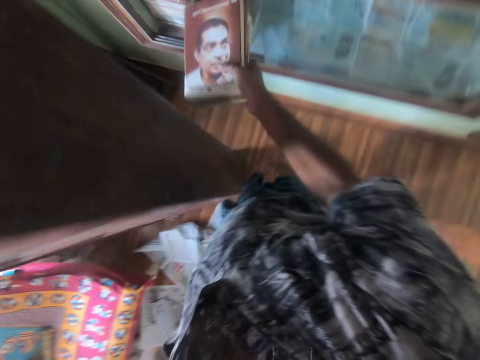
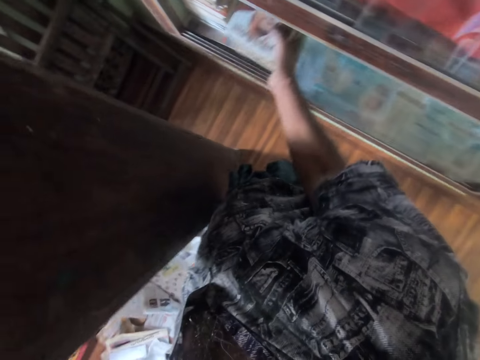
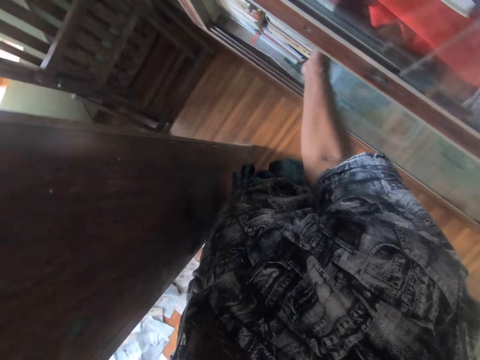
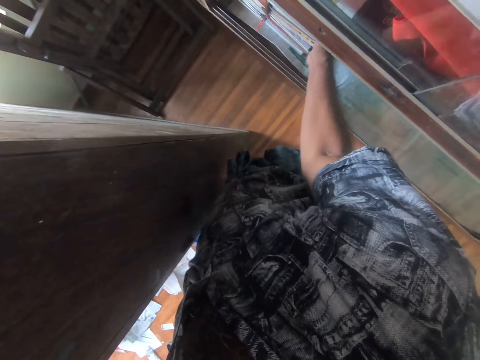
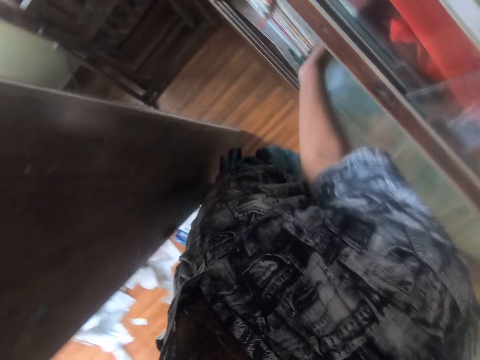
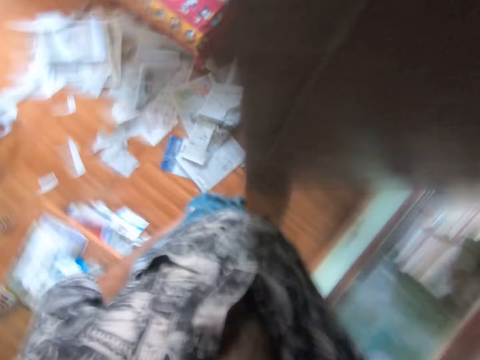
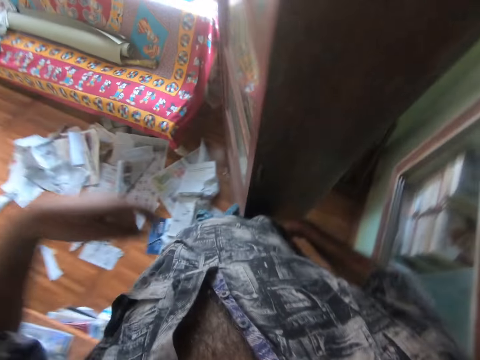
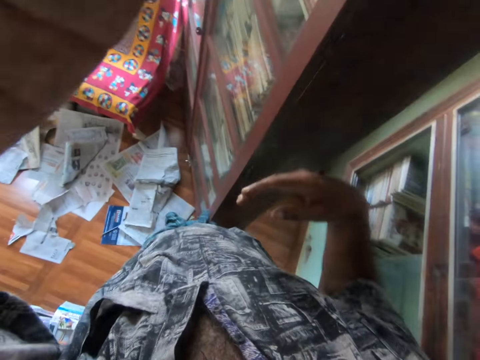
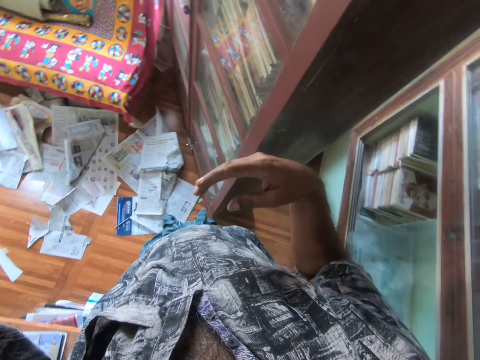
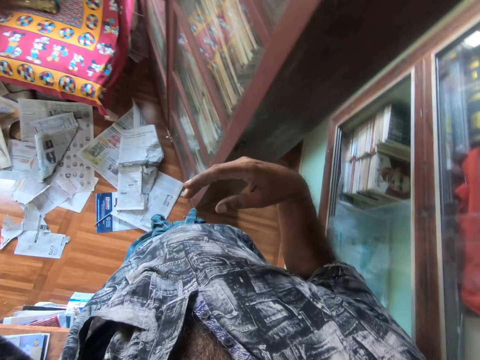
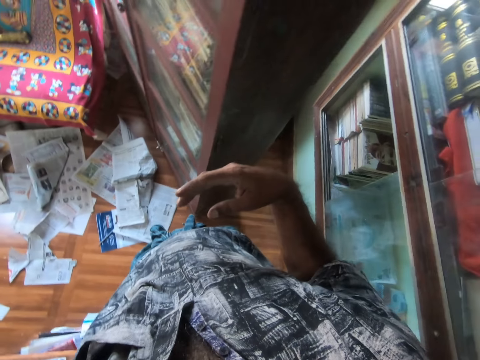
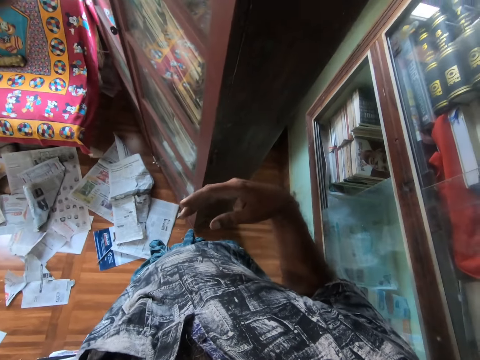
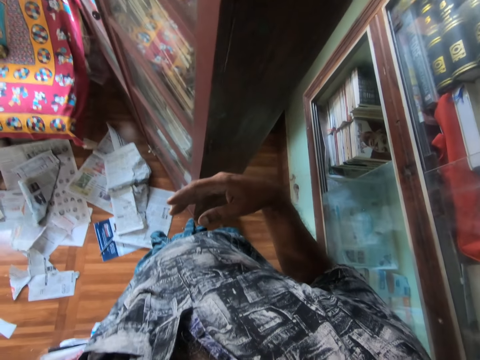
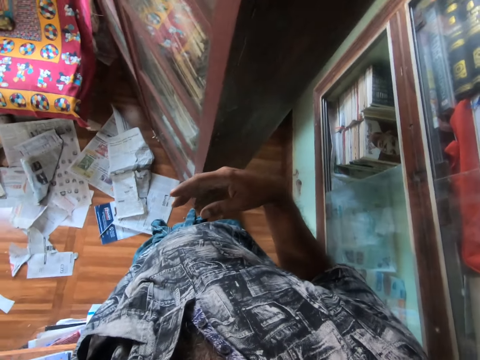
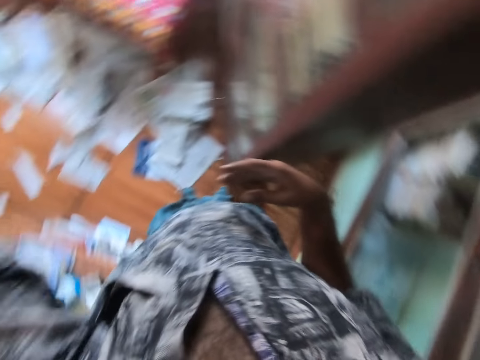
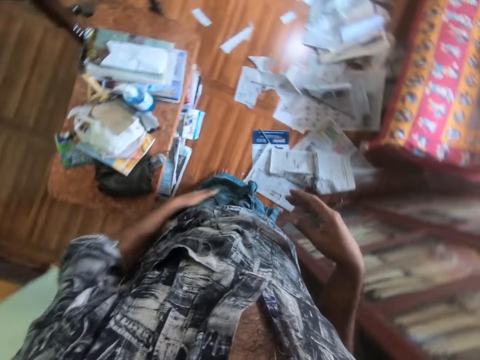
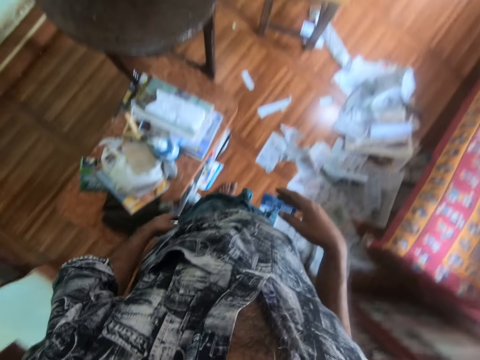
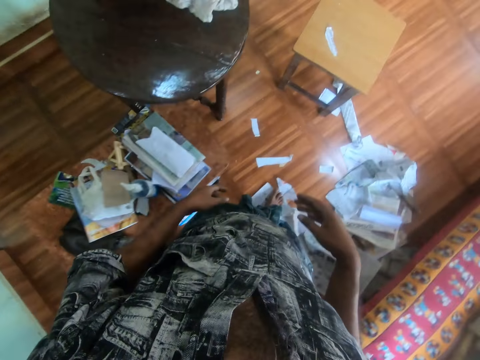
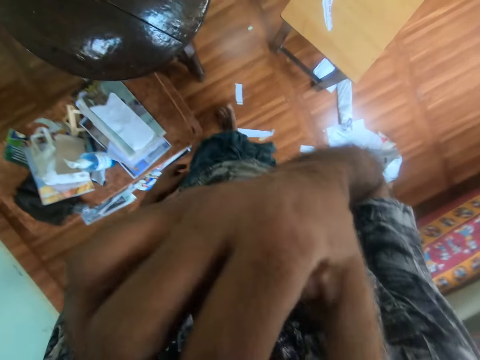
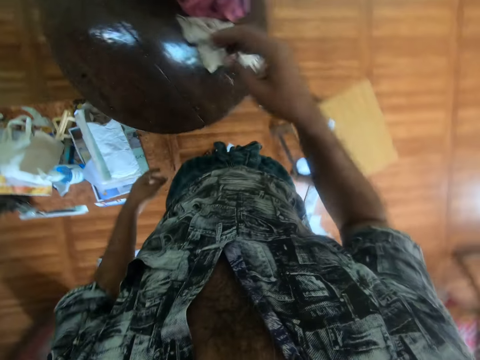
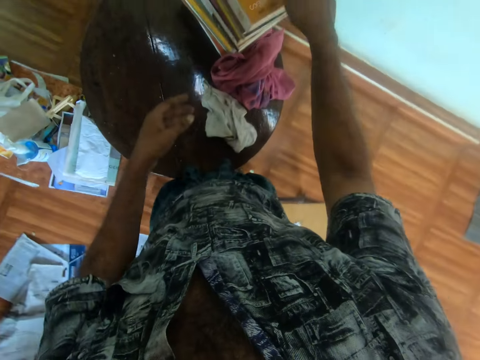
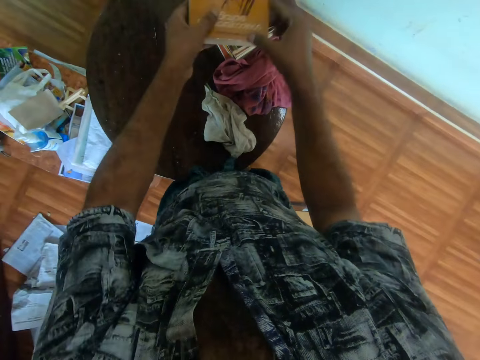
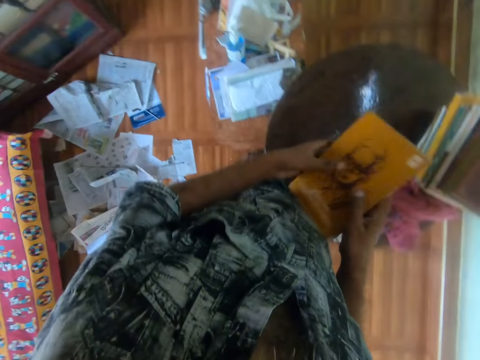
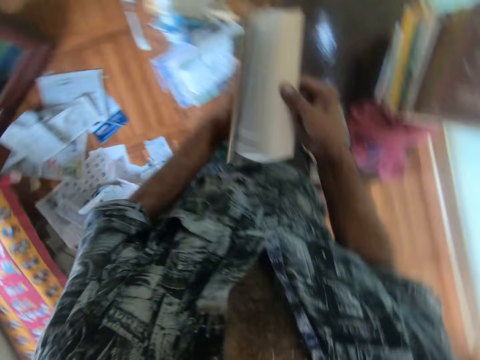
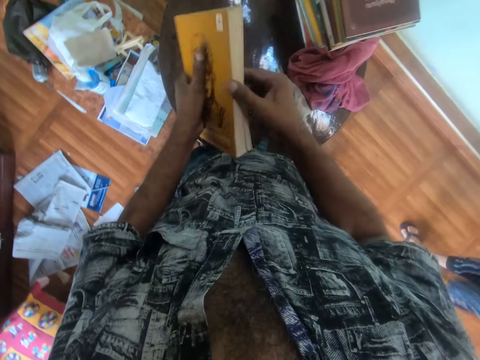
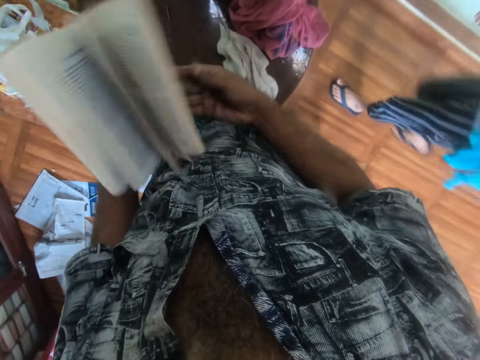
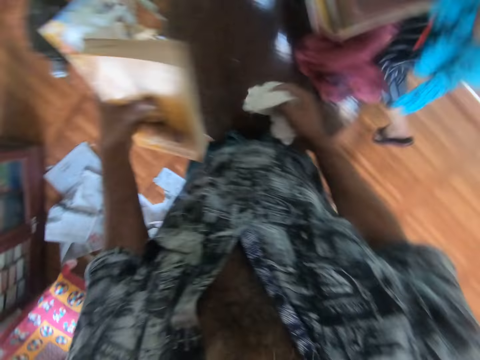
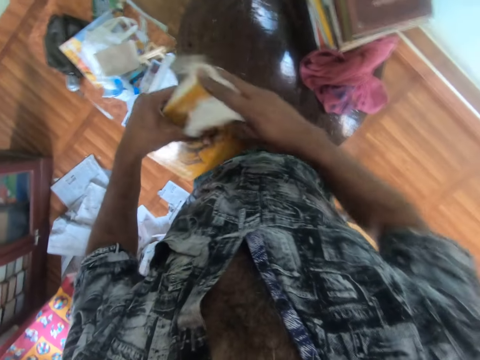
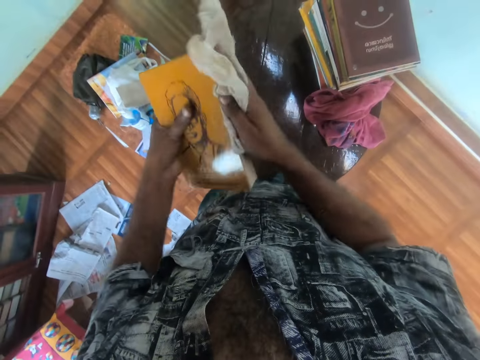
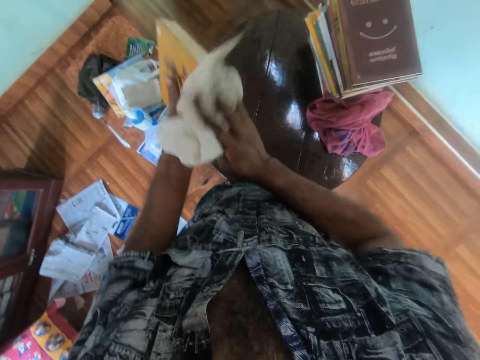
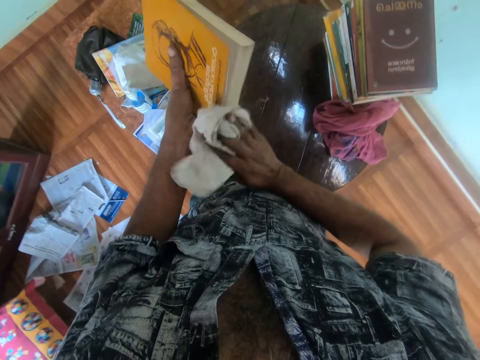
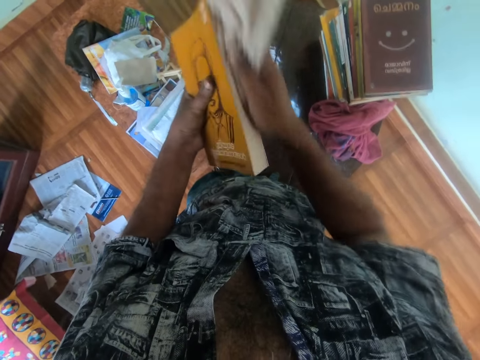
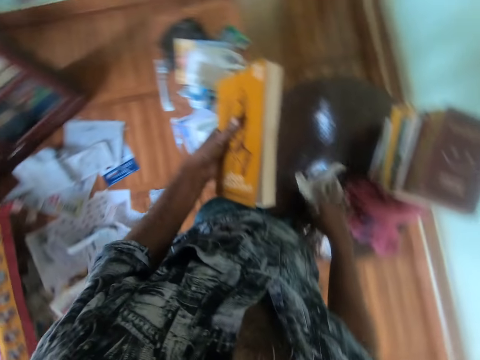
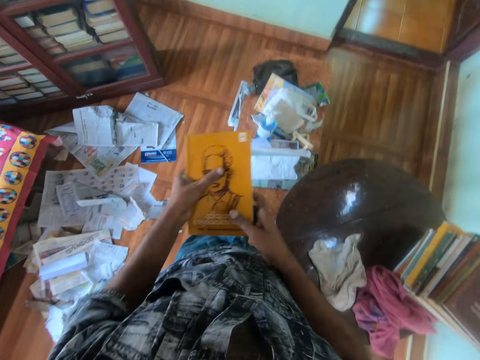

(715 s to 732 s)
The camera wearer places the books in the shelf with his right hand. He adjusts the camera. He lifts his left hand towards his face. He returns his left hand. He walks towards the table. He lifts his left hand towards his face. He returns his left hand. He picks up a book from a pile of books on the table with his right hand. He picks up the book from the pile of books on the table with both hands. He opens the book in both hands with his right hand. A woman walks in the apartment. The camera wearer removes his right hand from the book in both hands. He picks up the piece of cloth from the table with his right hand. He cleans the book in his left hand with the piece of cloth in his right hand. He places the piece of cloth on the table with his right hand. He transfers the book from his left hand to his right hand.

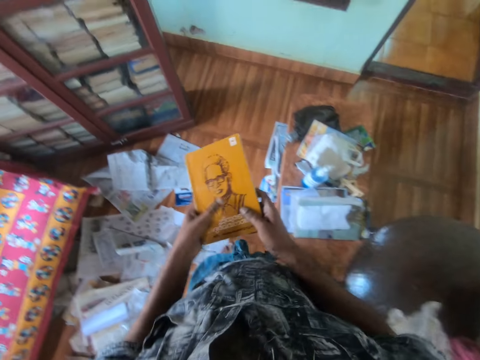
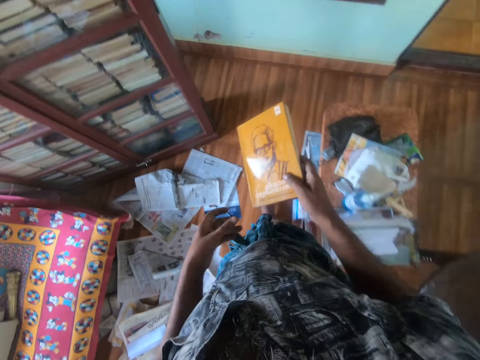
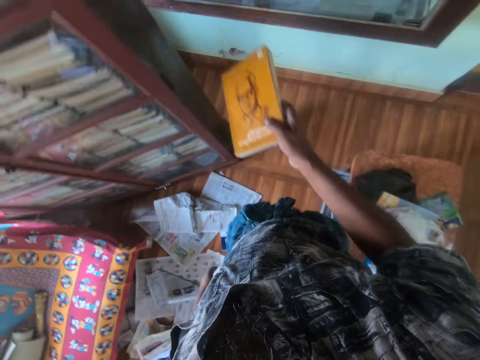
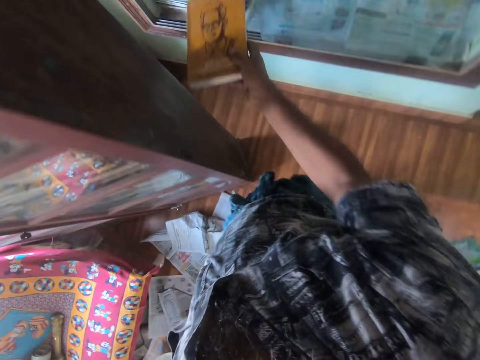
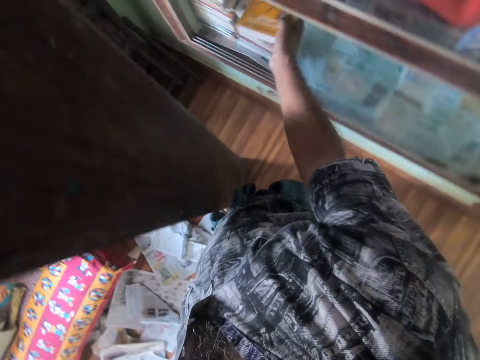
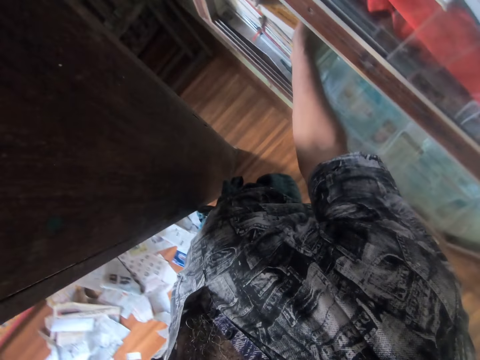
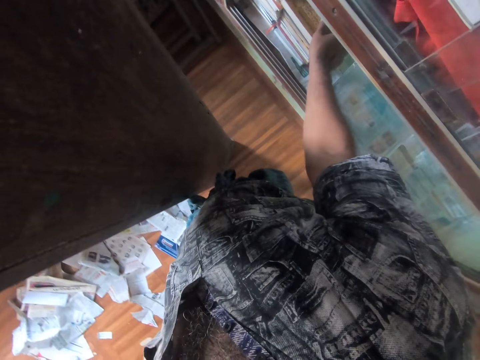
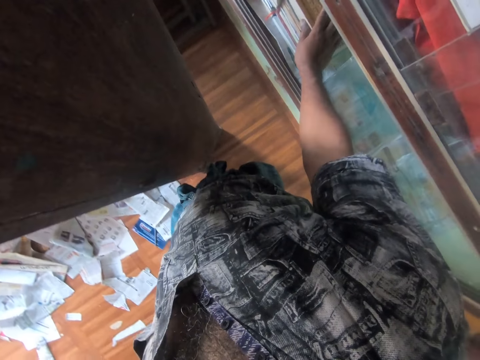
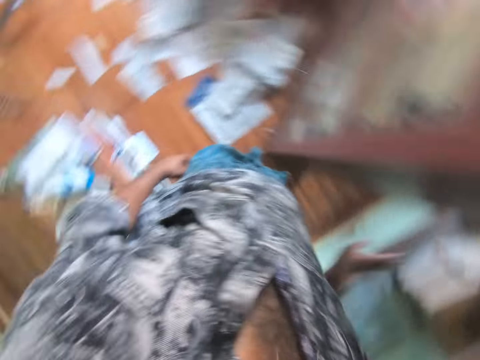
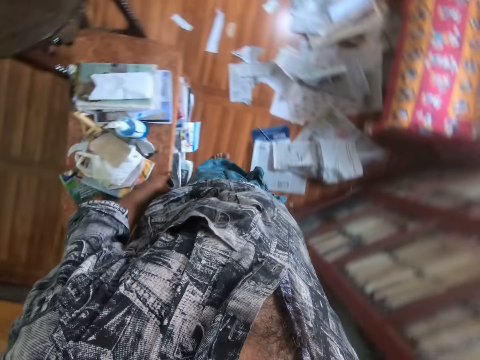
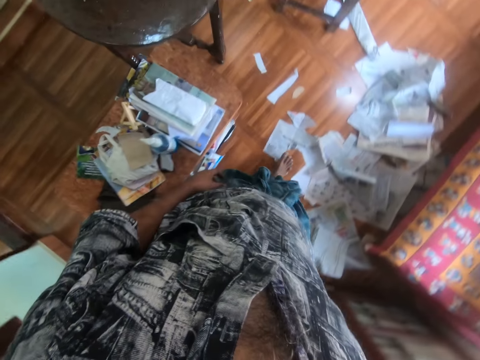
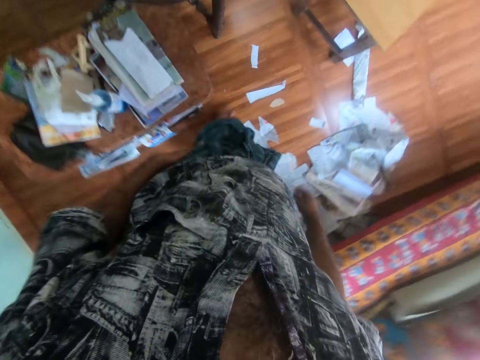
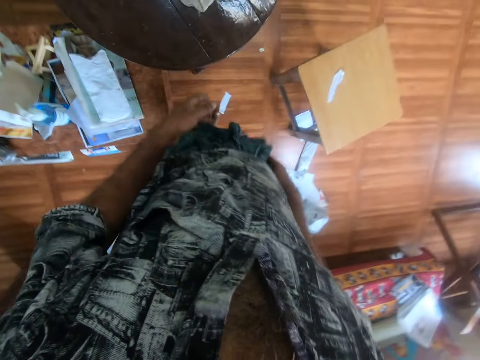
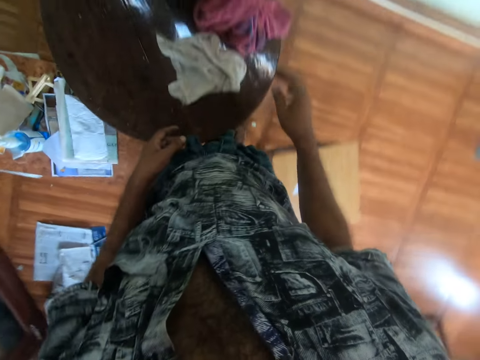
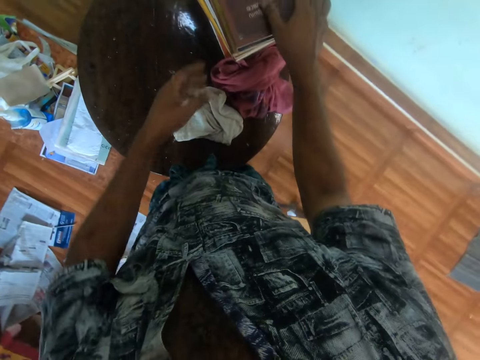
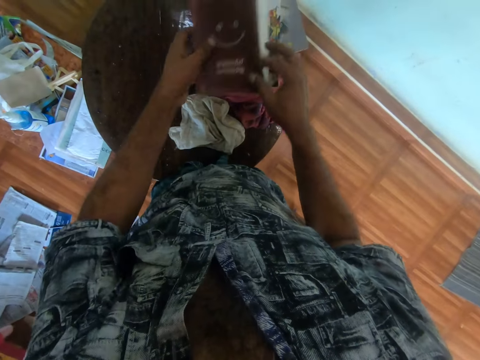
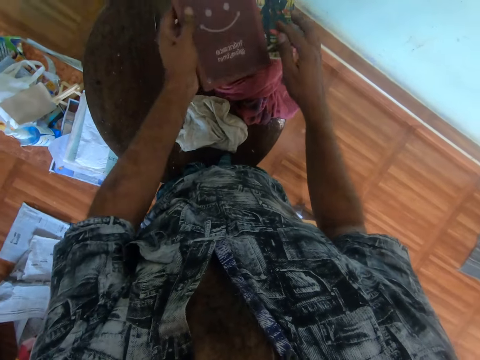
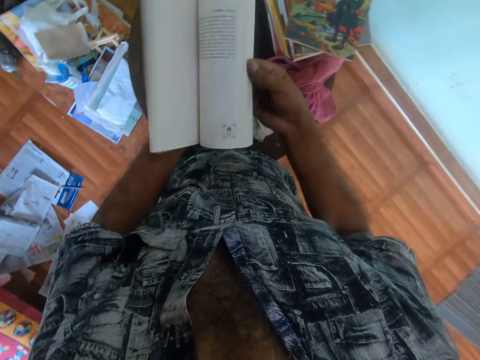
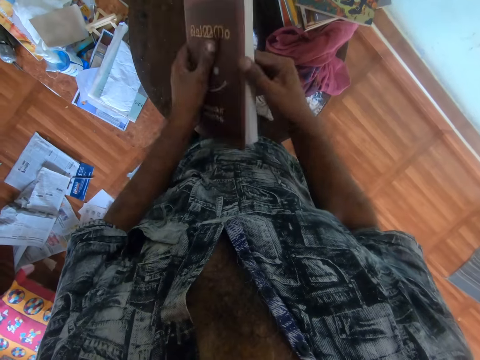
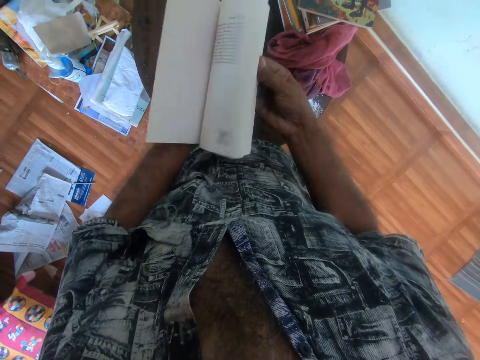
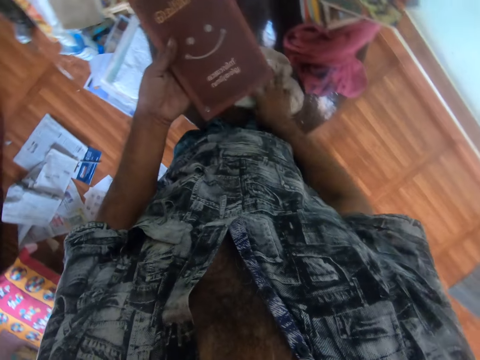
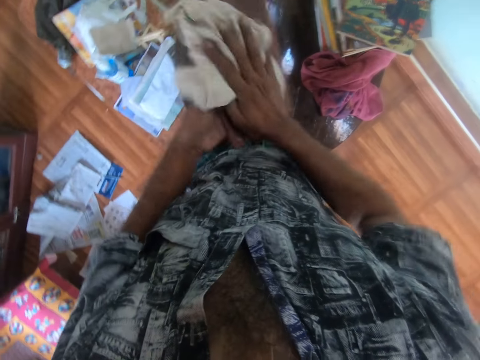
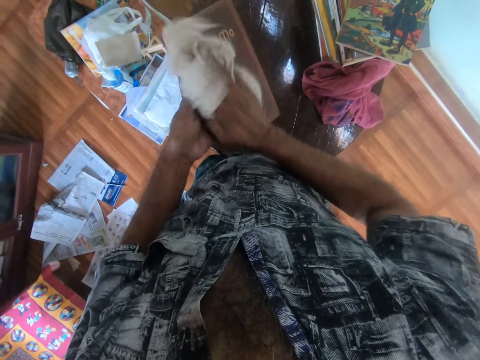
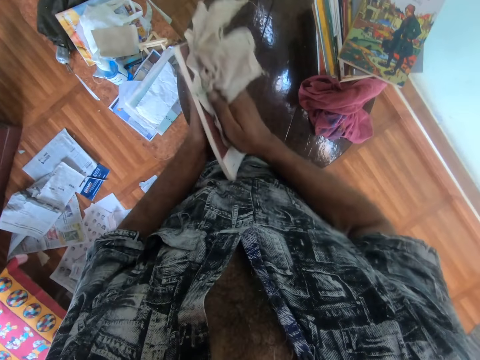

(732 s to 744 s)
The camera wearer walks towards the shelf. He places the book in the shelf with his right hand. He walks towards the table. He picks up a book from the pile of books on the table with his right hand. He picks up the book from the pile of books on the table with both hands. He picks up the piece of cloth on the table. He removes his right hand from the book in both hands. He pushes a book on the pile of books on the table with his right hand. He opens the book in his left hand with his right hand. He removes his right hand from the book in both hands. He picks up the piece of cloth from the table with his right hand. He cleans the book in his left hand with the piece of cloth in his right hand.
